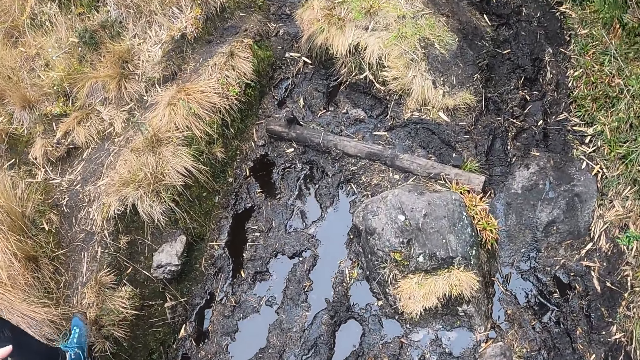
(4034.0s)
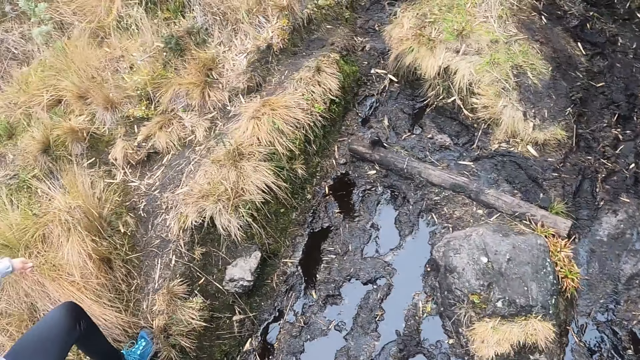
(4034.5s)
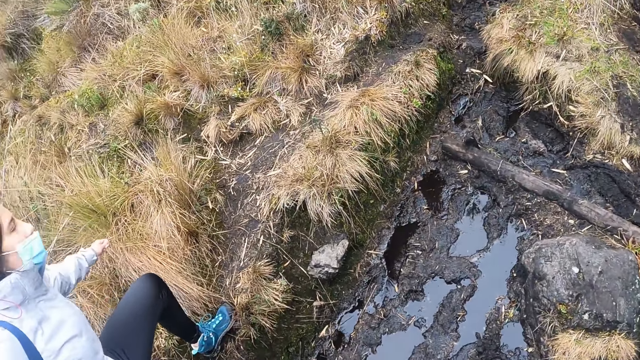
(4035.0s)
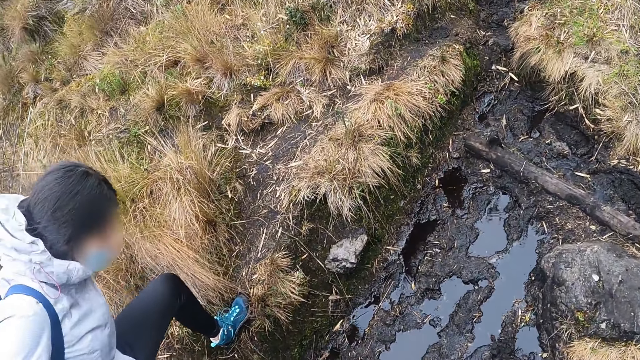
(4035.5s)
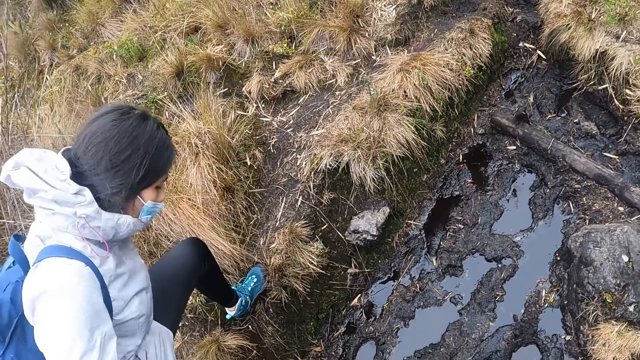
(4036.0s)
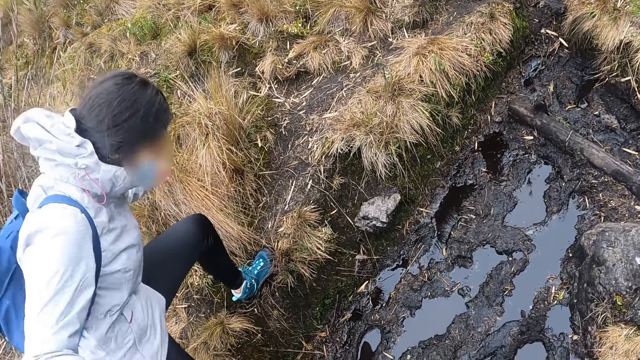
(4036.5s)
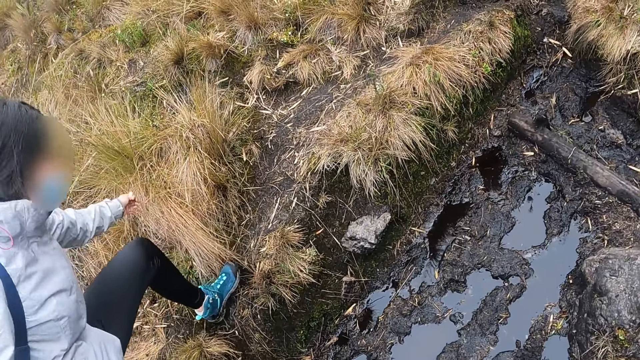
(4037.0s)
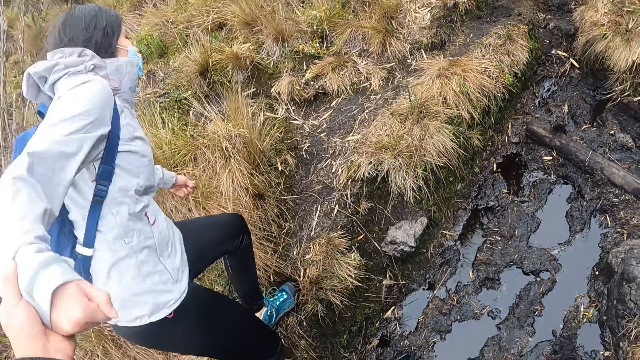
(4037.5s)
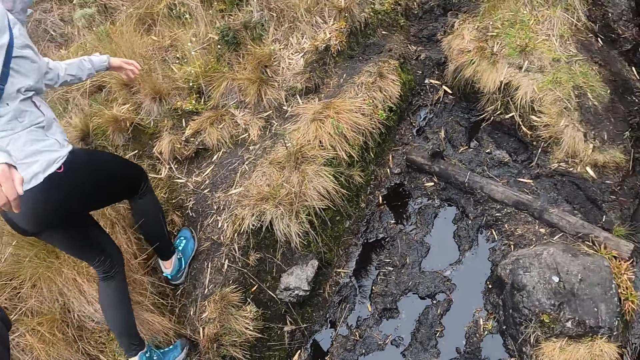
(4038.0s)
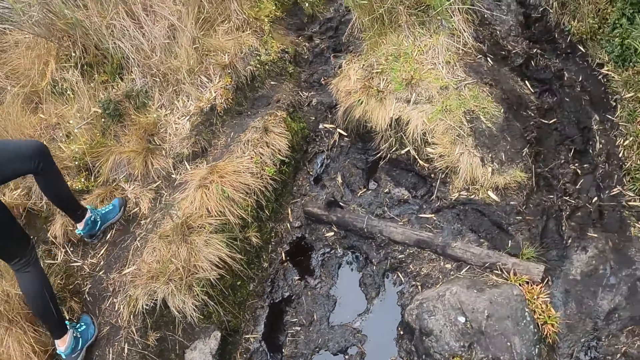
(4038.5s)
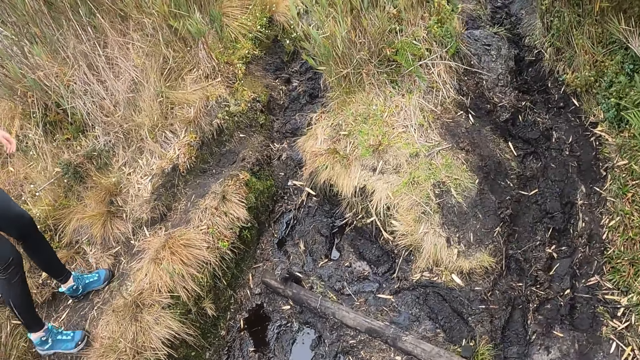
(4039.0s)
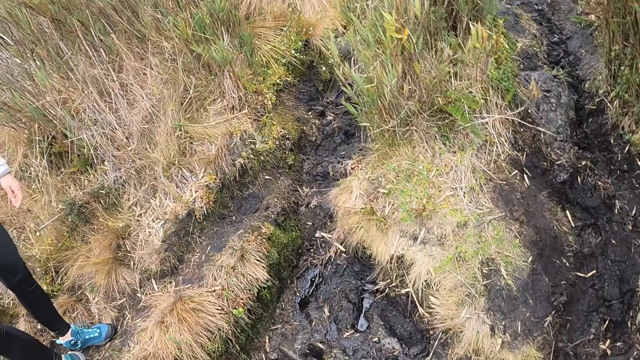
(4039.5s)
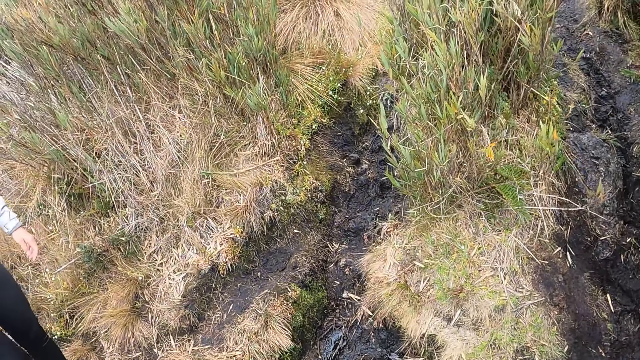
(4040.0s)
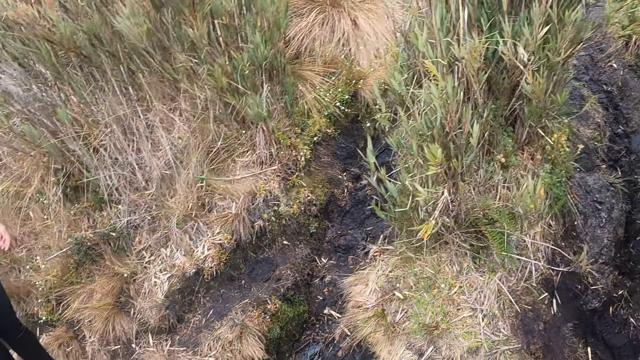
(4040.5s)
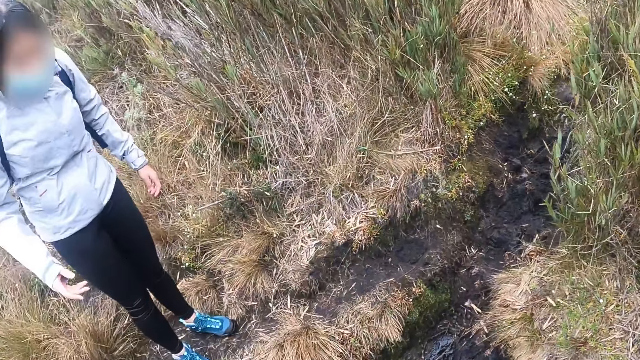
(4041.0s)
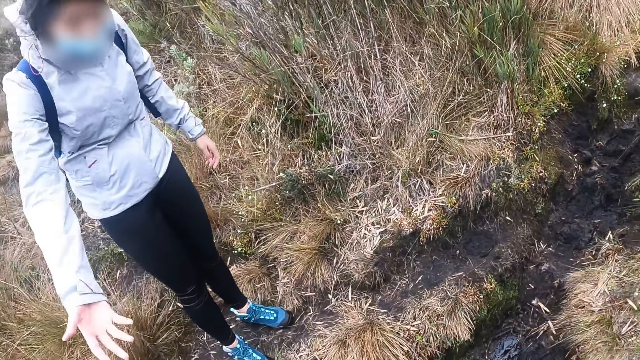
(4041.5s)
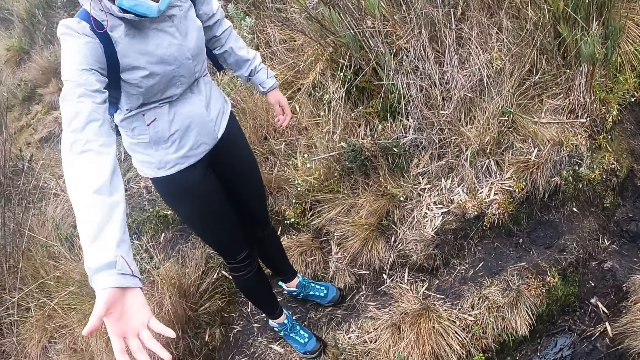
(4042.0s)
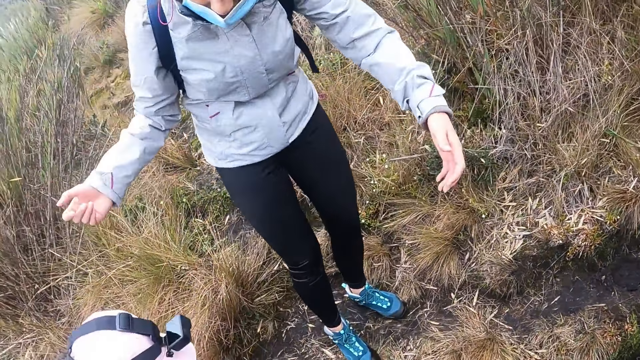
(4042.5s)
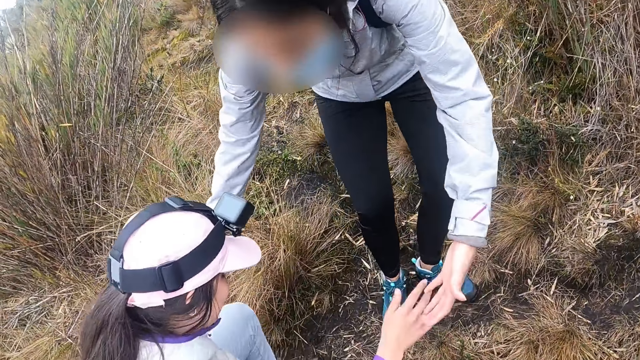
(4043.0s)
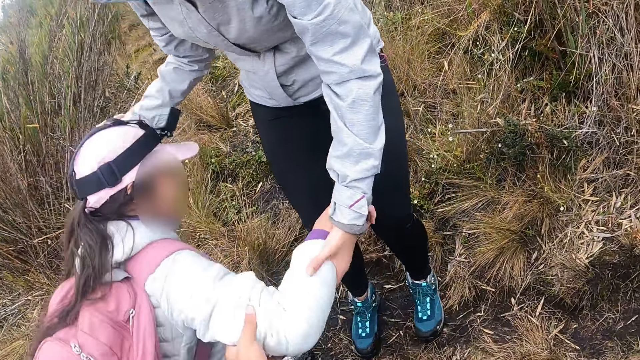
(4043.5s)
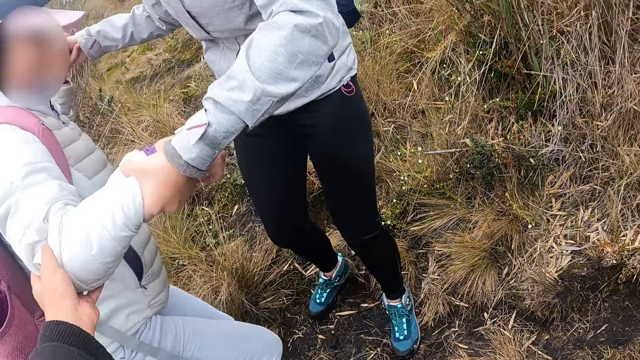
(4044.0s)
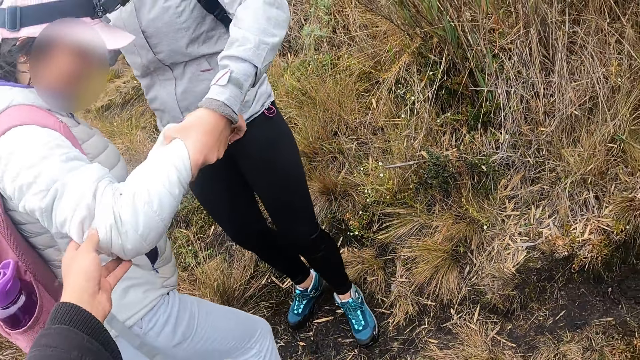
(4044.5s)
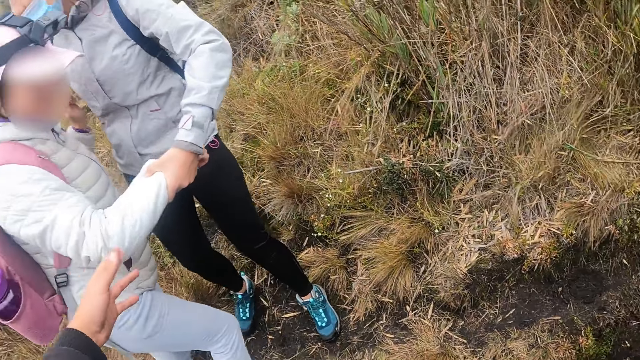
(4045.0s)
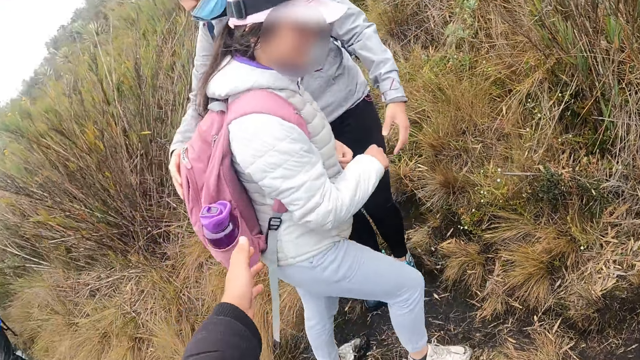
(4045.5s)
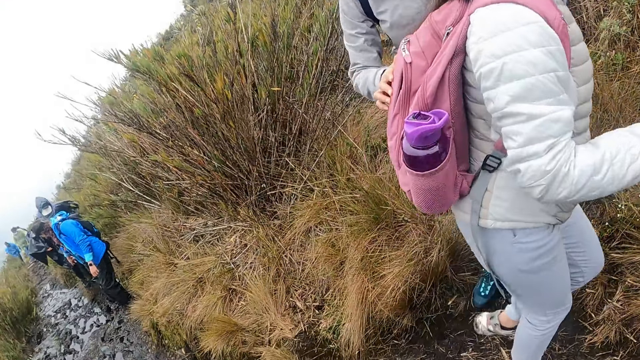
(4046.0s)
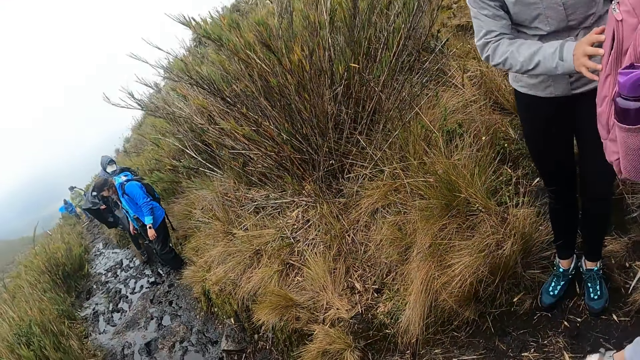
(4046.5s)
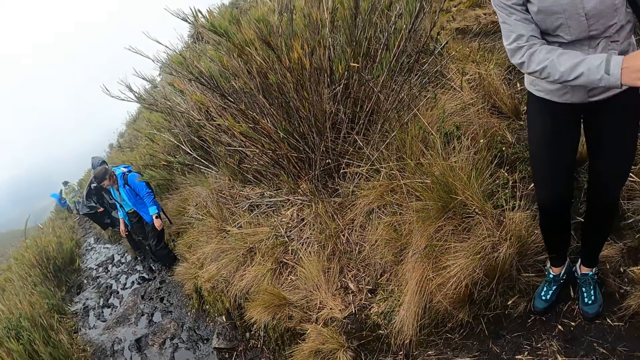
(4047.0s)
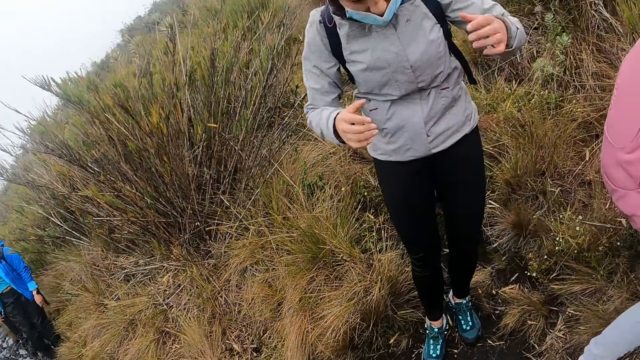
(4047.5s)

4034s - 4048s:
The woman climbs a steep hill. The camera wearer walks on the field. The woman pulls the left hand of the camera wearer. The camera wearer walks on the field. The woman stretches her hand. The woman helps another woman up the steep hill with her hands. The first woman holds the hand of the other woman. The camera wearer helps the other woman up the steep hill with her left hand.

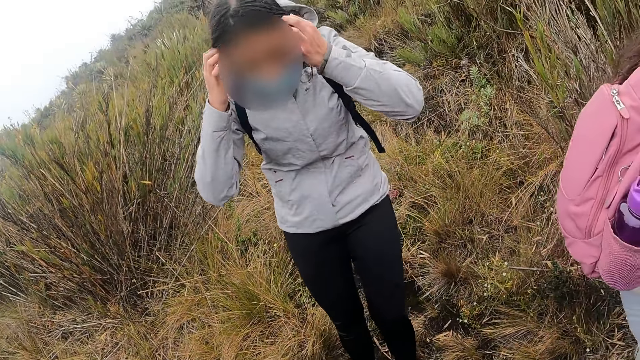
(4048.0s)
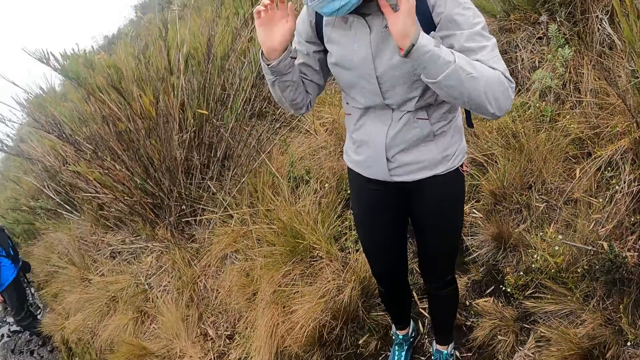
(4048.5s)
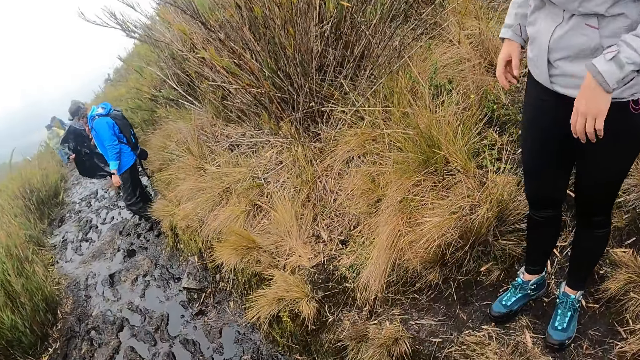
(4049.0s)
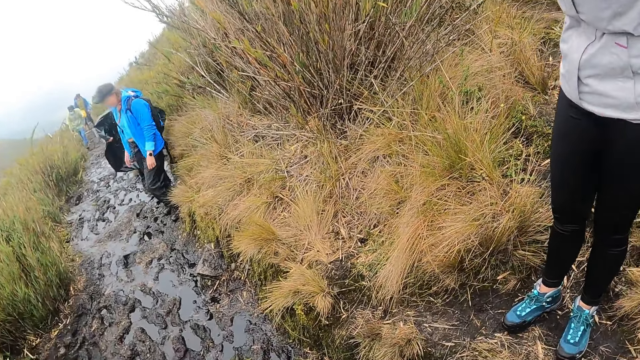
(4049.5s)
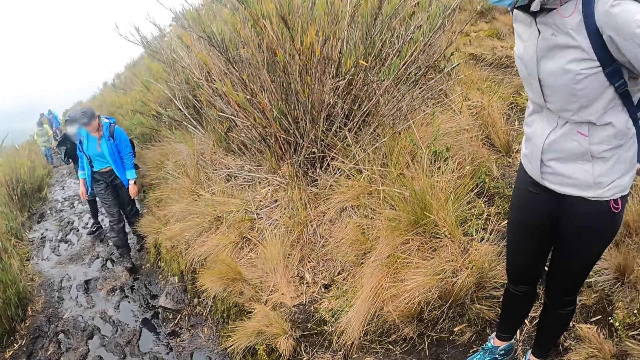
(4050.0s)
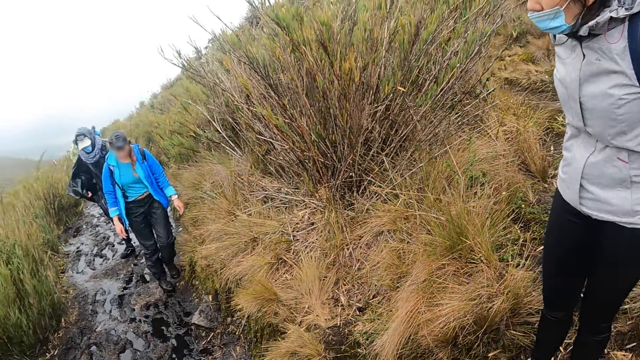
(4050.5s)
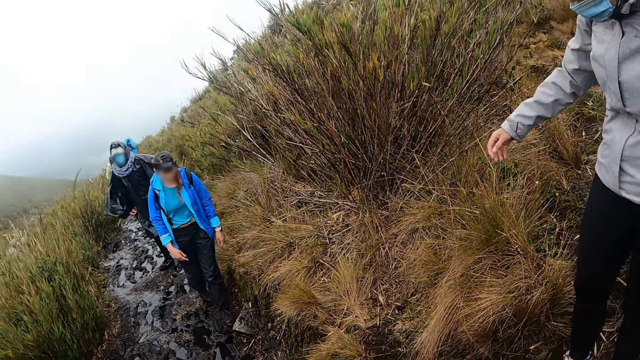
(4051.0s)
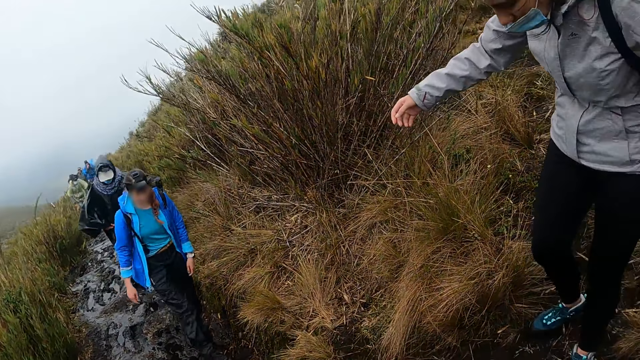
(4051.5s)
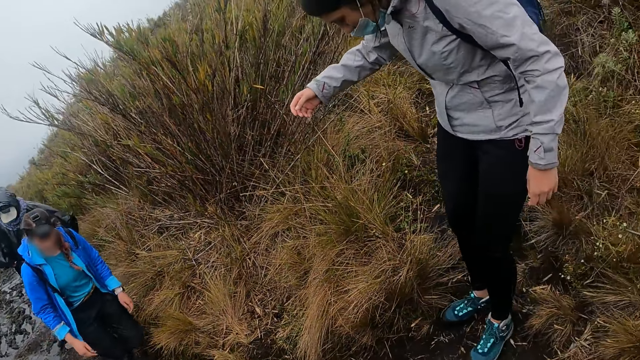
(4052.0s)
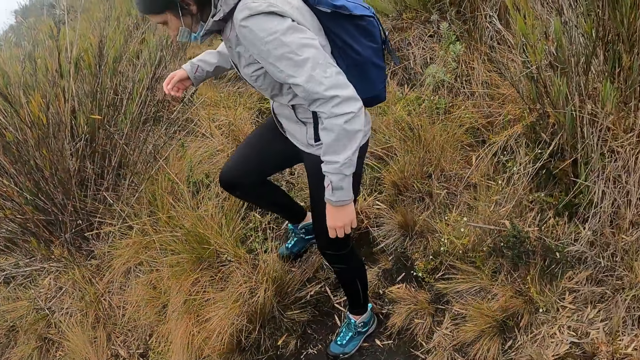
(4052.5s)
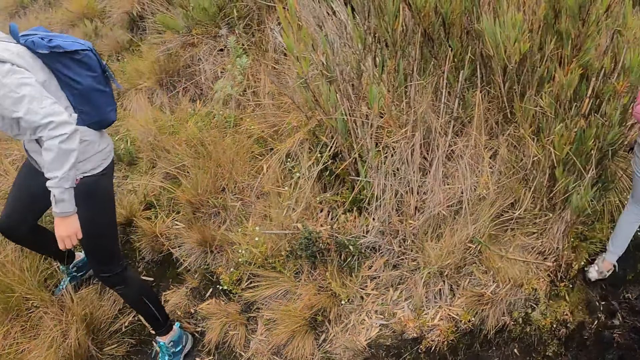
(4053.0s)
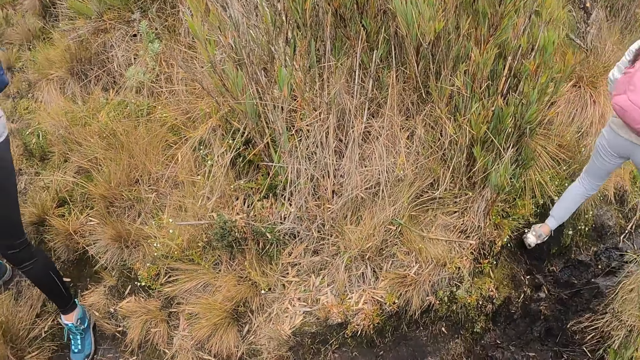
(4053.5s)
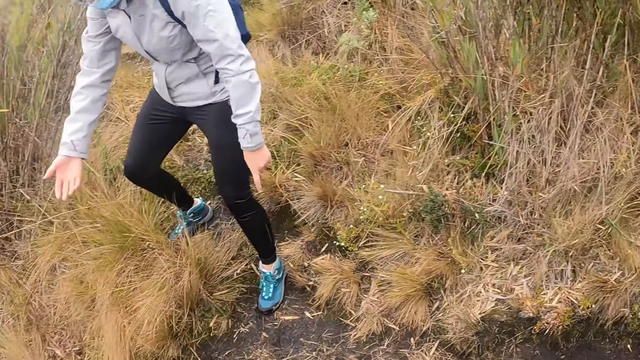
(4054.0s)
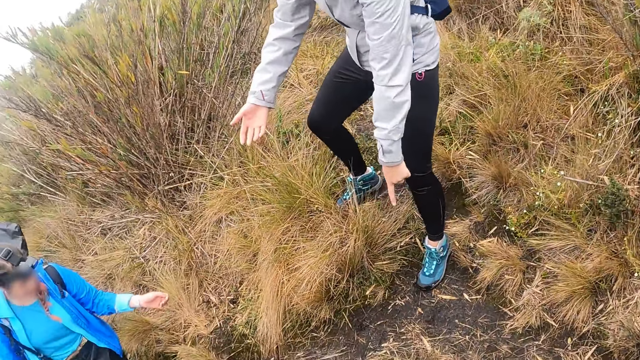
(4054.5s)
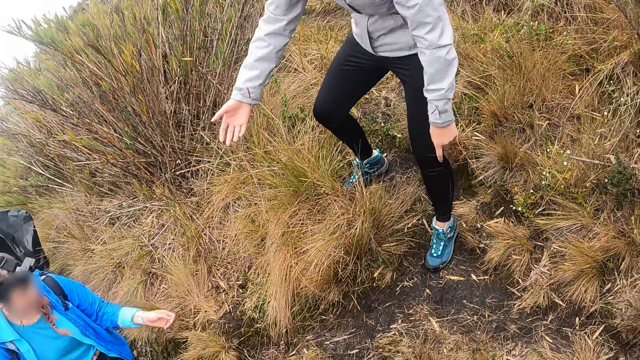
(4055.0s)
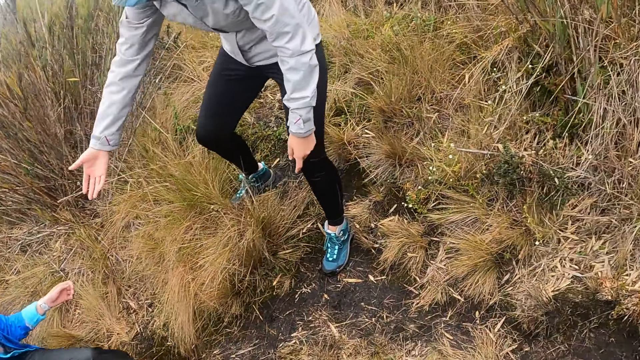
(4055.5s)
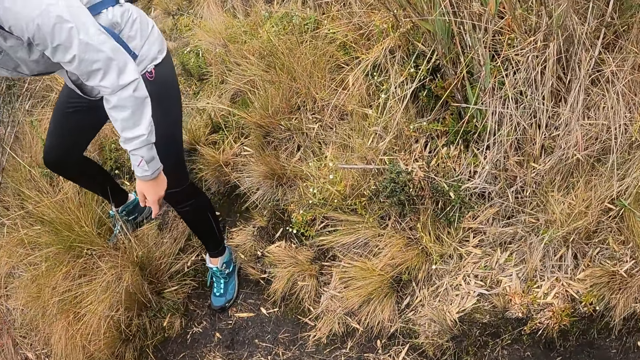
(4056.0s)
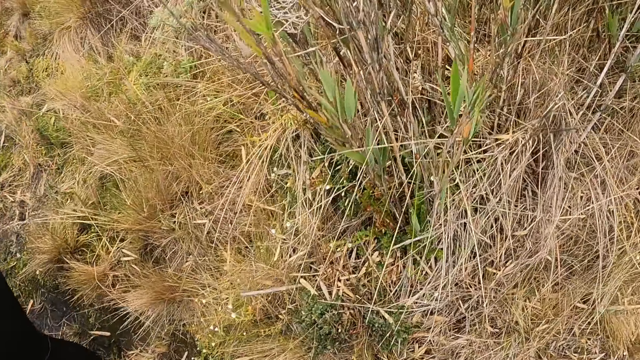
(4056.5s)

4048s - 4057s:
A lady puts her hands back. The camera wearer looks around the field.
